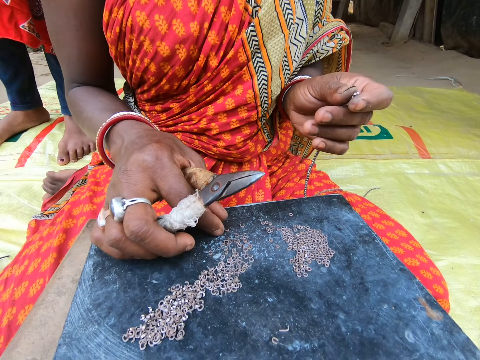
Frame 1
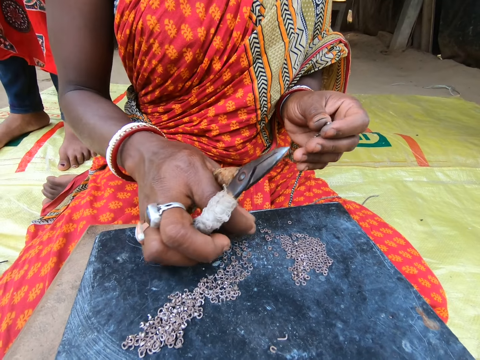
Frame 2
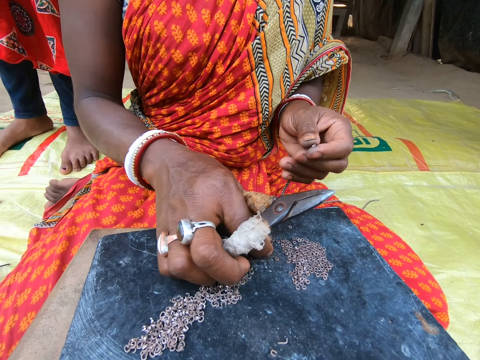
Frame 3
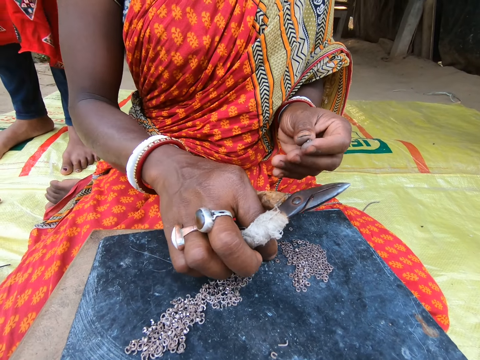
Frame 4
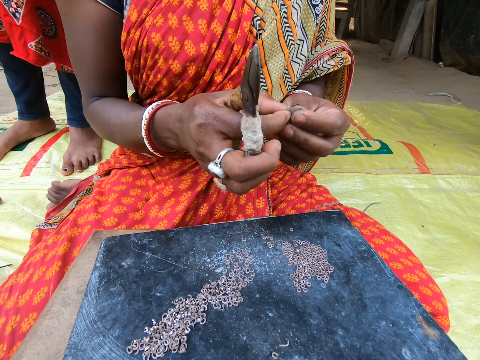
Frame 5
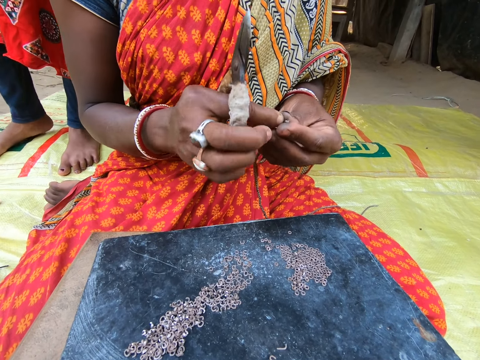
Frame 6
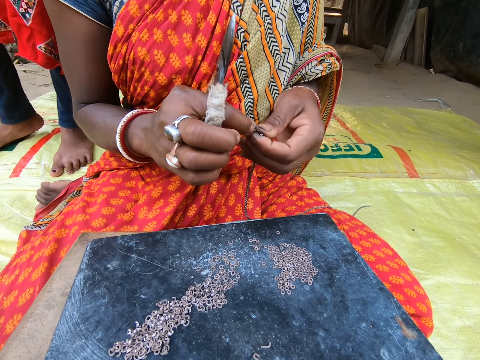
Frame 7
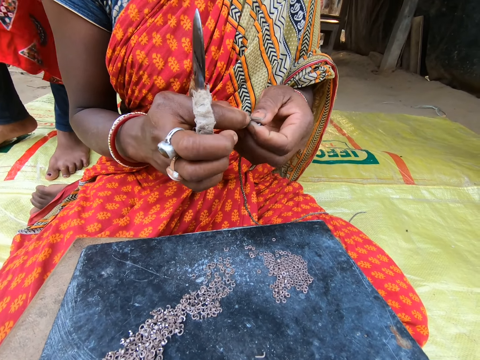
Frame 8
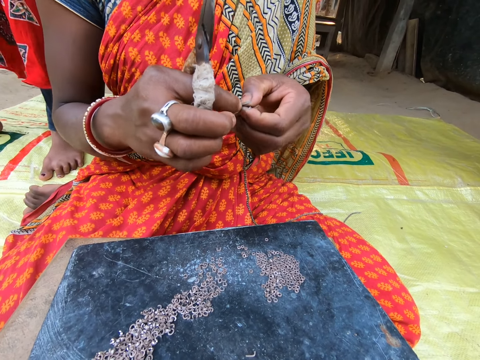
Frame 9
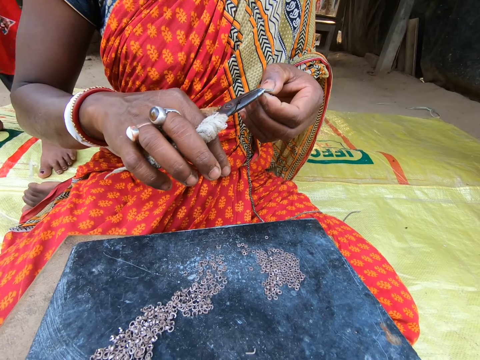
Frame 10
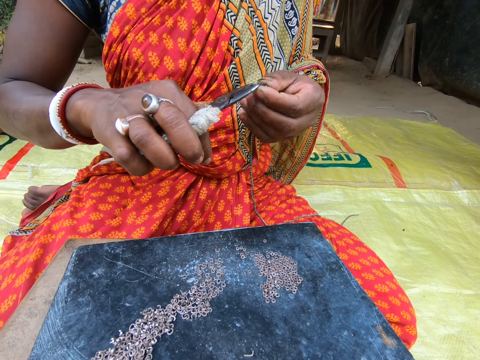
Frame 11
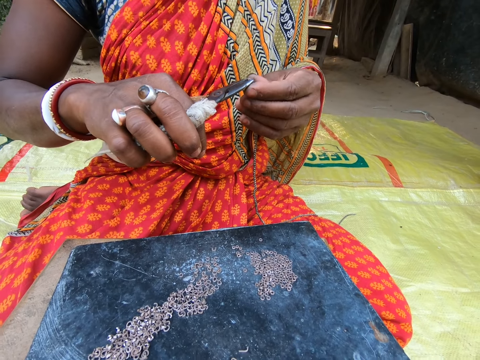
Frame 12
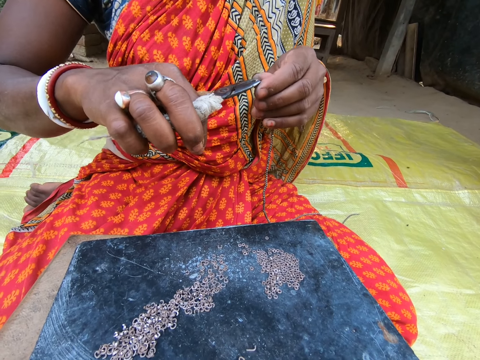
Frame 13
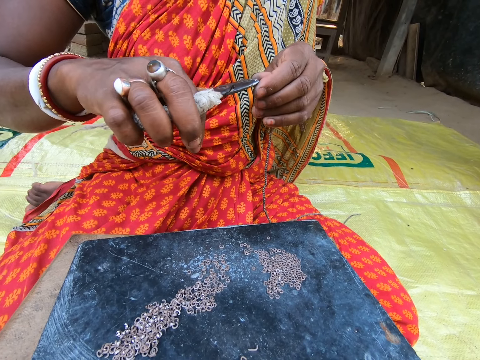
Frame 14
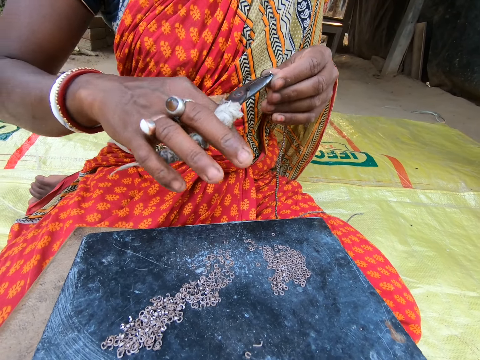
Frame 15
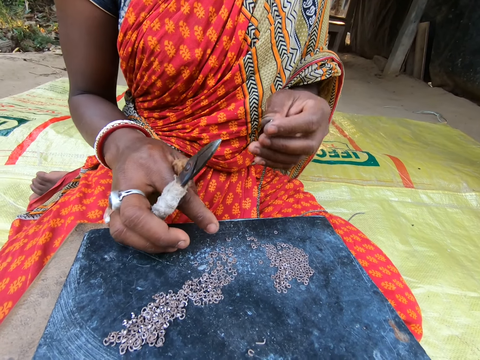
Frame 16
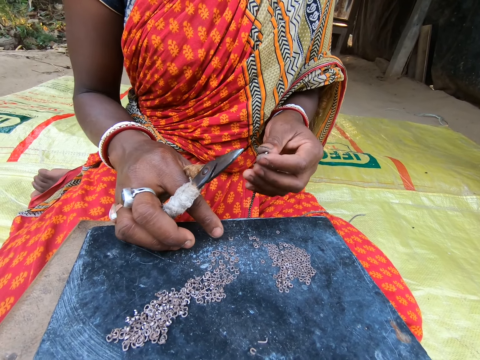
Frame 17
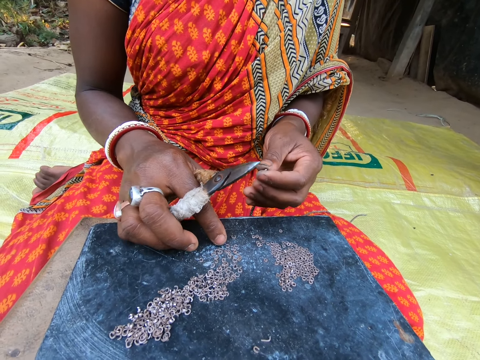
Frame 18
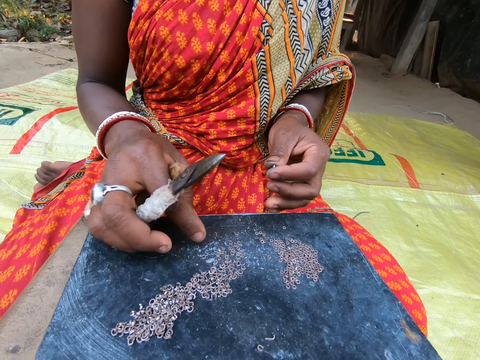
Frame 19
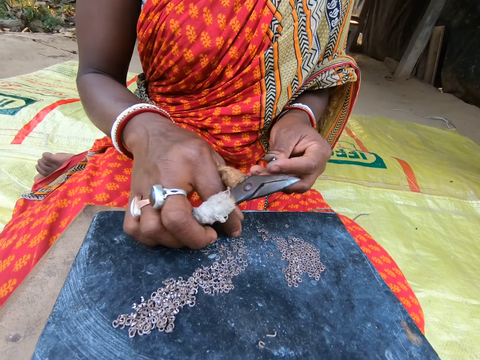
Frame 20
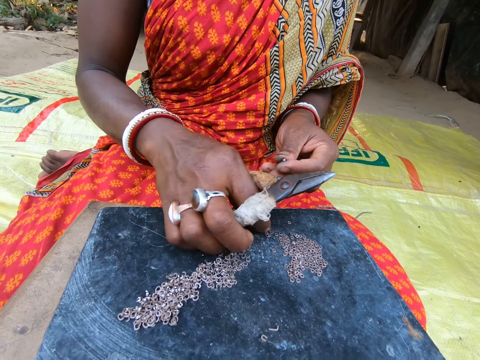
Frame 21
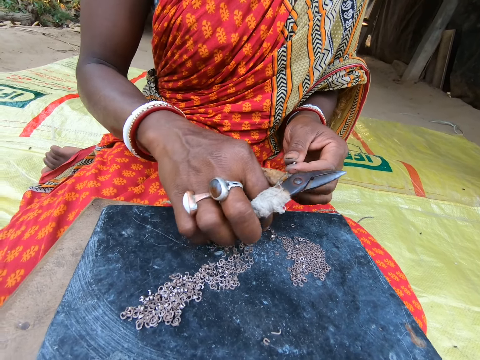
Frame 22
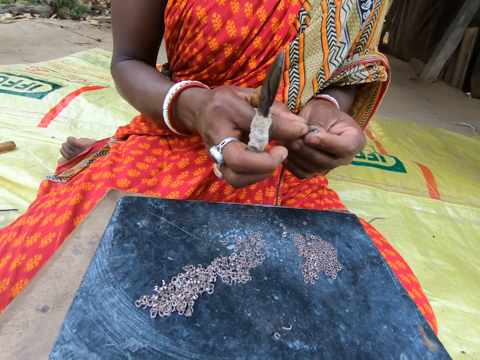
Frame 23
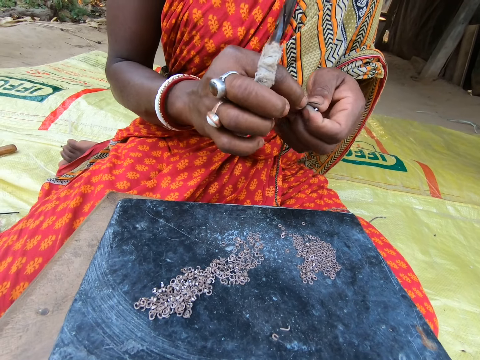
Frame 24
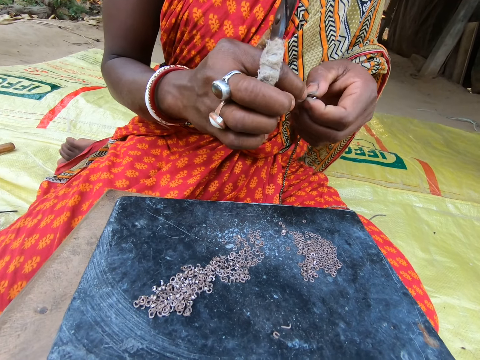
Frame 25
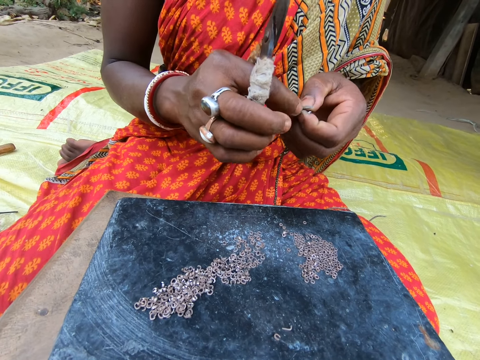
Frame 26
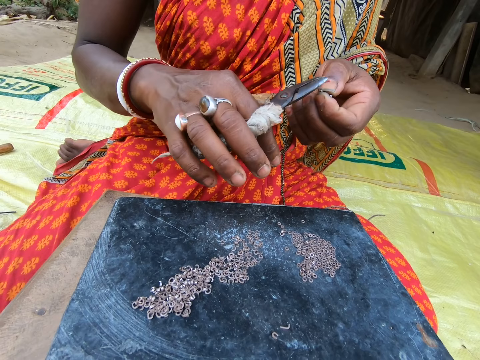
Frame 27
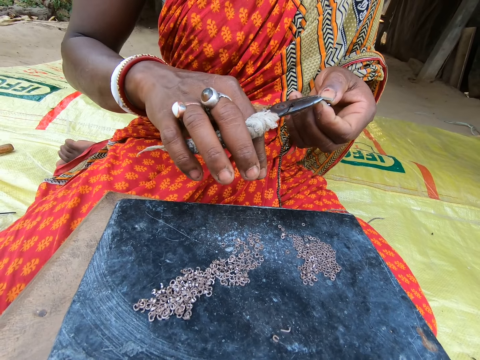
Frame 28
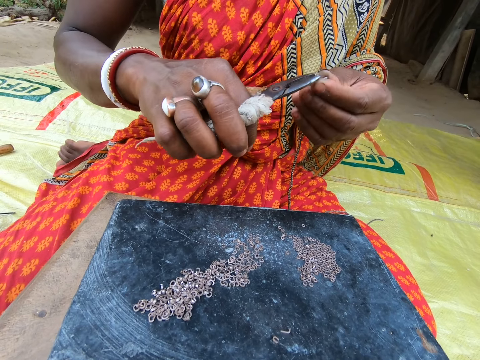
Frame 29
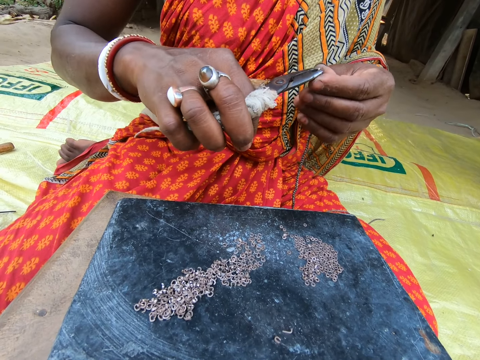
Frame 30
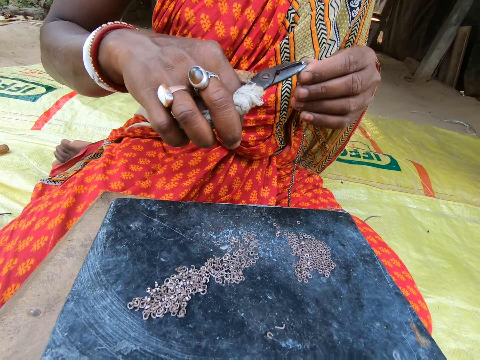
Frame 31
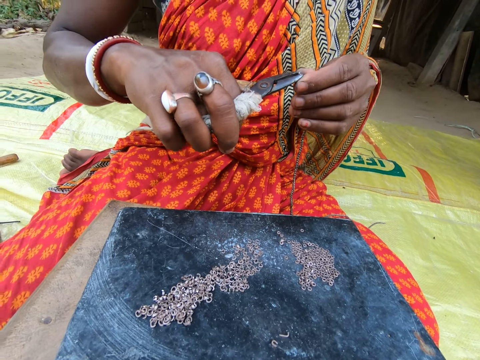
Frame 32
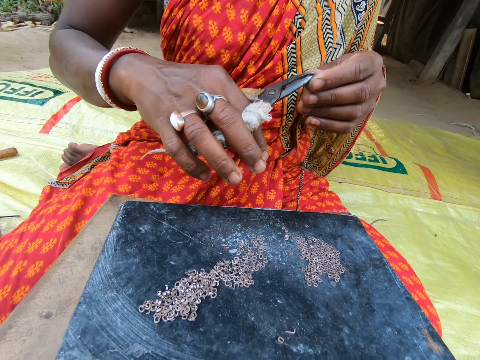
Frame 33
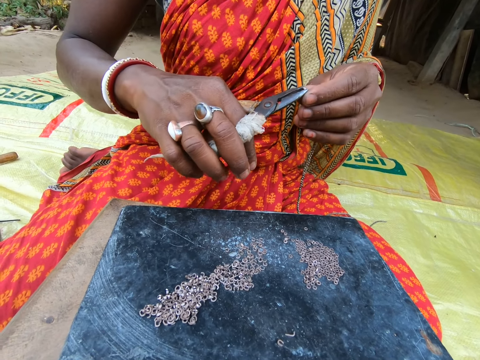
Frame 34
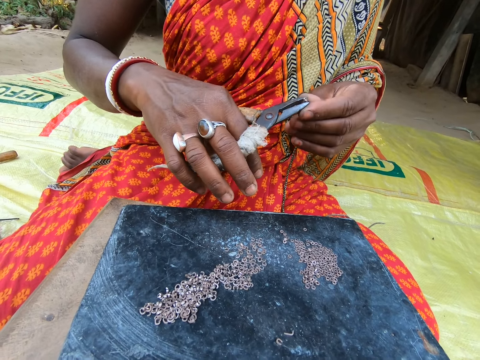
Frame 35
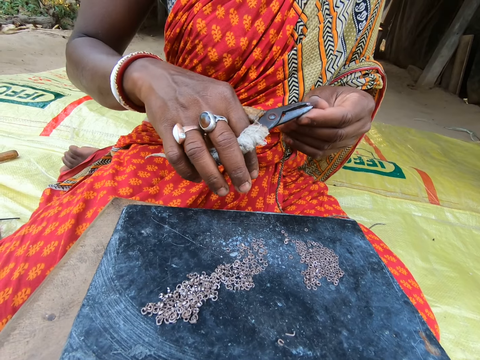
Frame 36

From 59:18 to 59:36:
A woman picks up a ring on the stool with her right hand. She passes the ring from her right to left hand. She picks the ring from her left hand with the pair of pliers in her right hand. She places the ring on the string in her left hand with the pair of pliers in her right hand. She picks up a ring on the stool with her right hand. She passes the ring from her right to left hand. She picks the ring from her left hand with the pair of pliers in her right hand. She places the ring on the string in her left hand with the pair of pliers in her right hand.

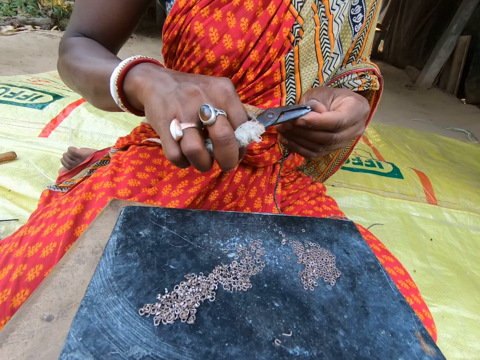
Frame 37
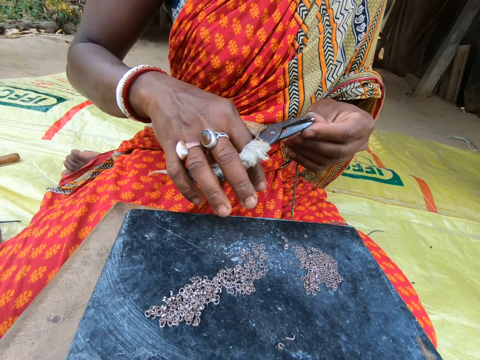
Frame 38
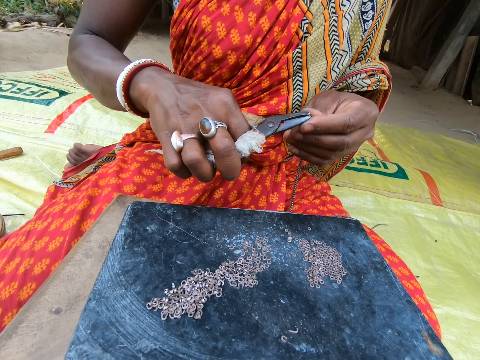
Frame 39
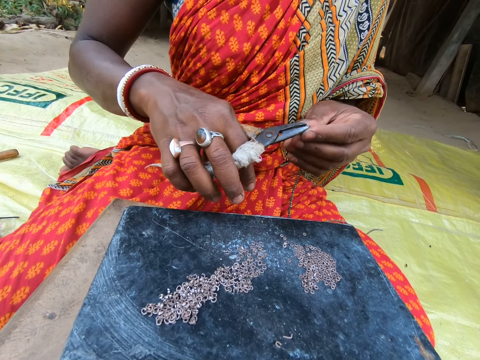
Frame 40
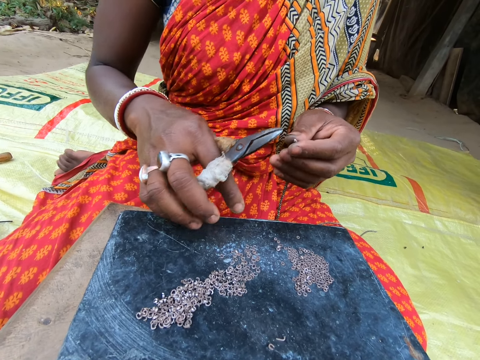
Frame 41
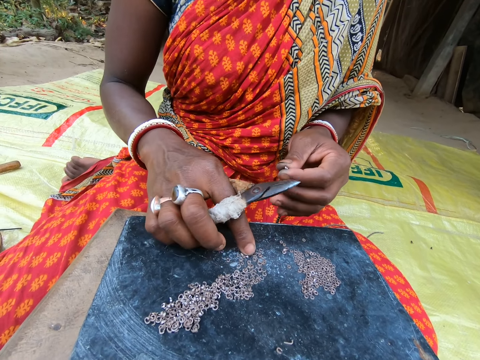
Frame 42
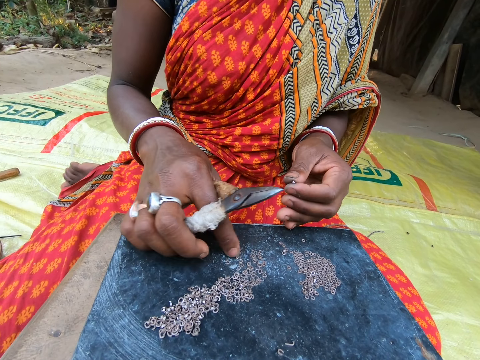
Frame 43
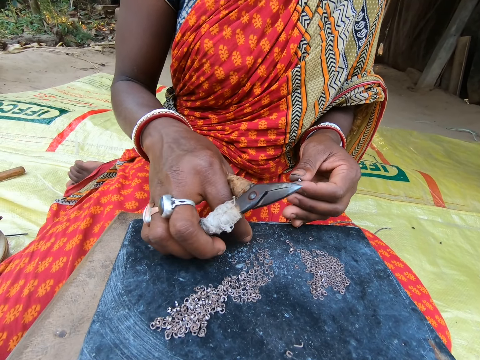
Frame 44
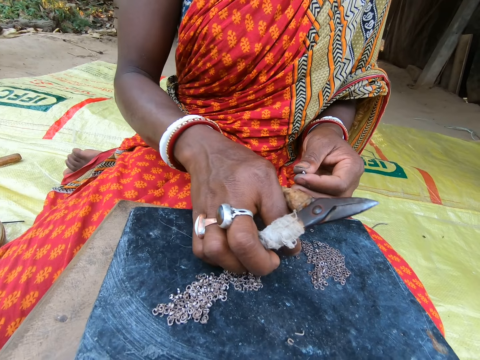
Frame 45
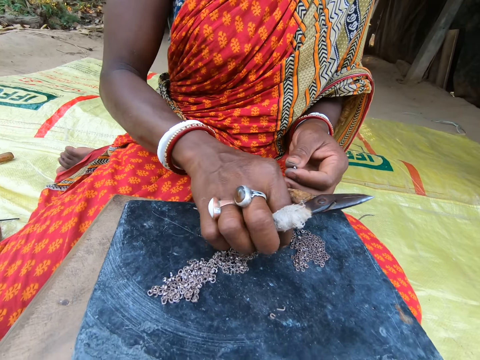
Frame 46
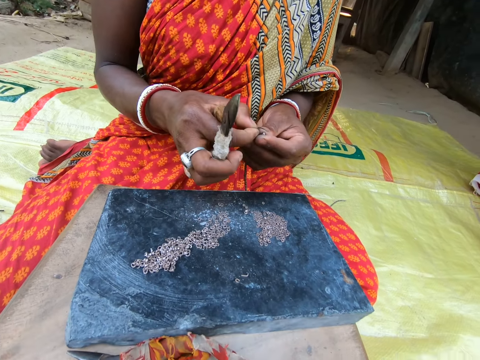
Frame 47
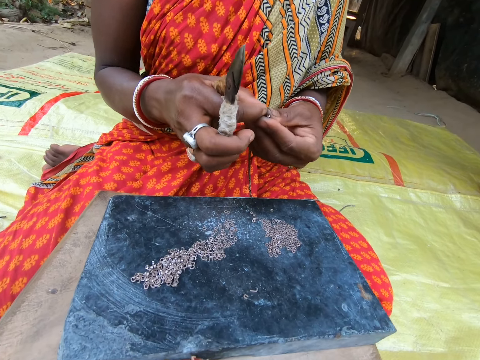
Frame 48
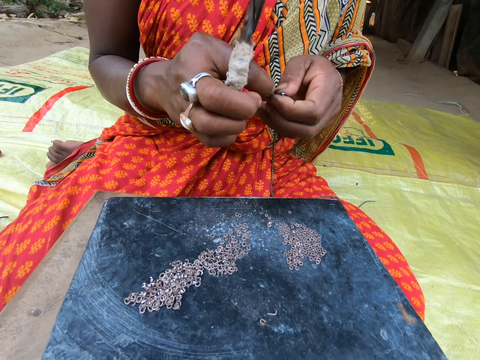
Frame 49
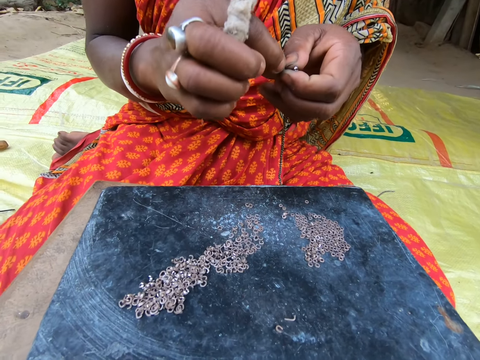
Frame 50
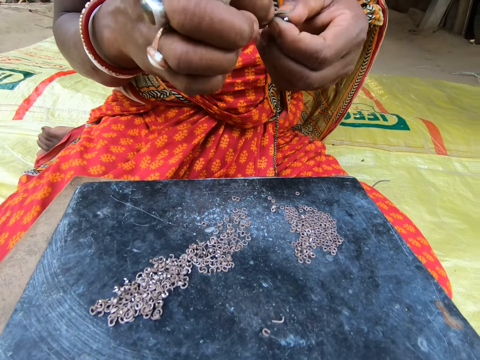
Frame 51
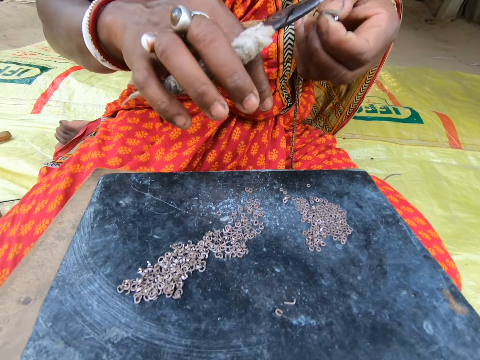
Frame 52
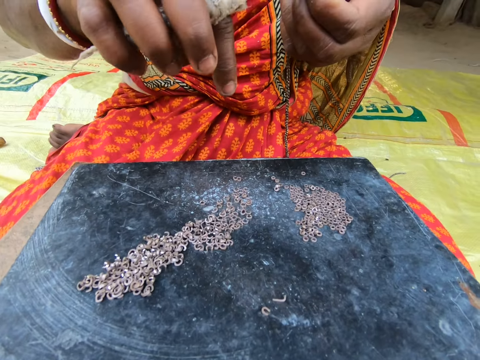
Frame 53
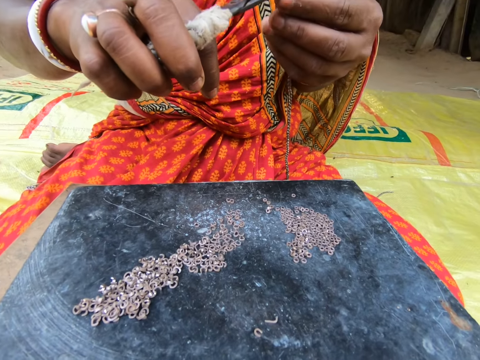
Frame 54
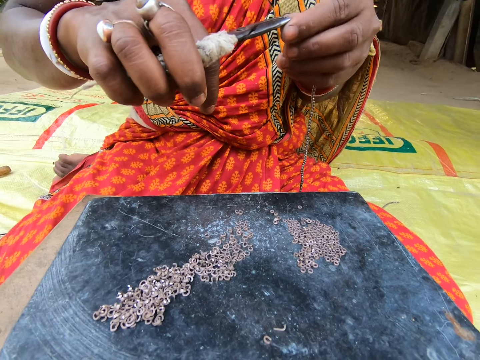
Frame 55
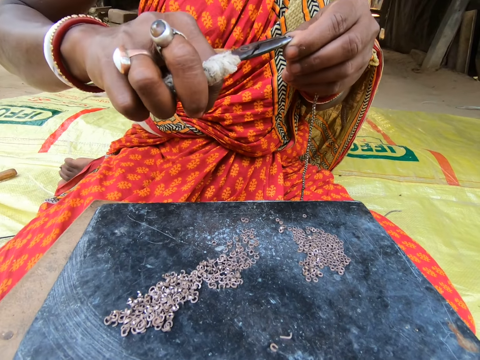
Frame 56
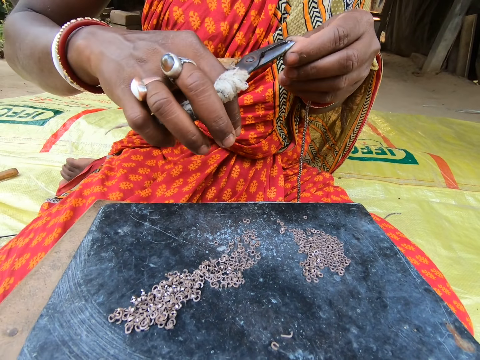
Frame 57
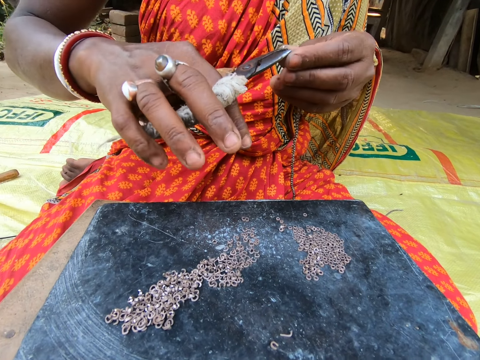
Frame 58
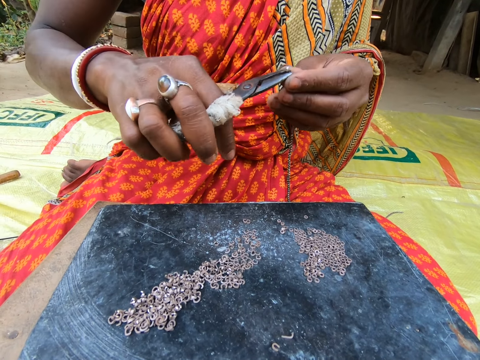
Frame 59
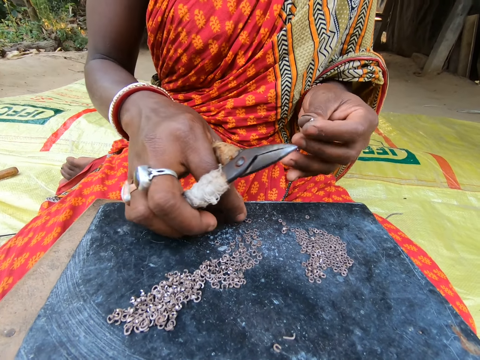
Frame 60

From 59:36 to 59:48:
A woman picks up a ring on the stool with her right hand. She passes the ring from her right to left hand. She picks the ring from her left hand with the pair of pliers in her right hand. She places the ring on the string in her left hand with the pair of pliers in her right hand.
